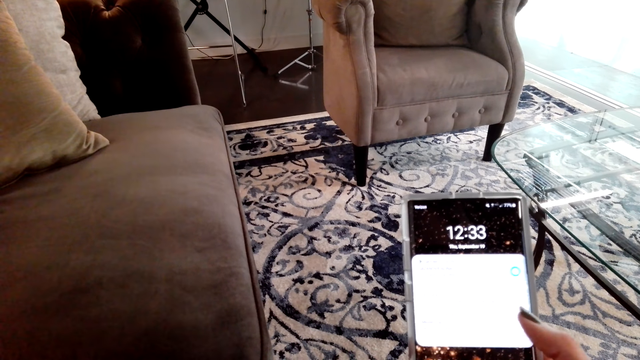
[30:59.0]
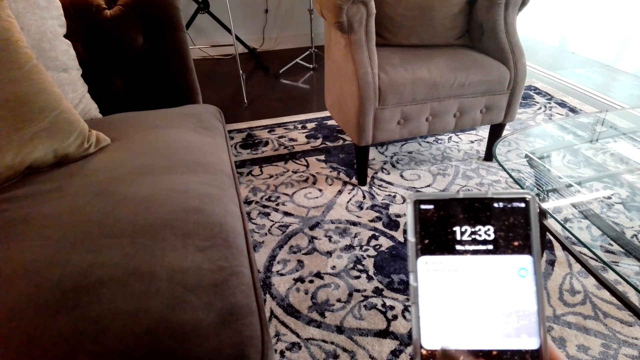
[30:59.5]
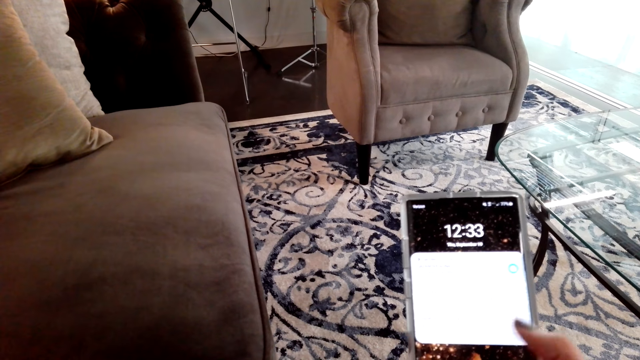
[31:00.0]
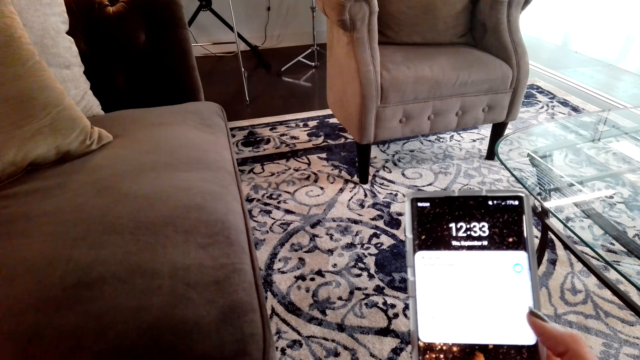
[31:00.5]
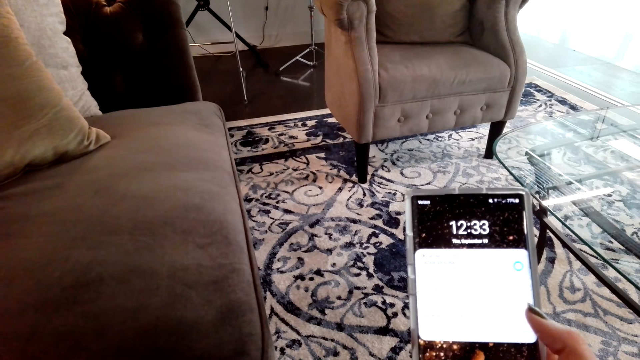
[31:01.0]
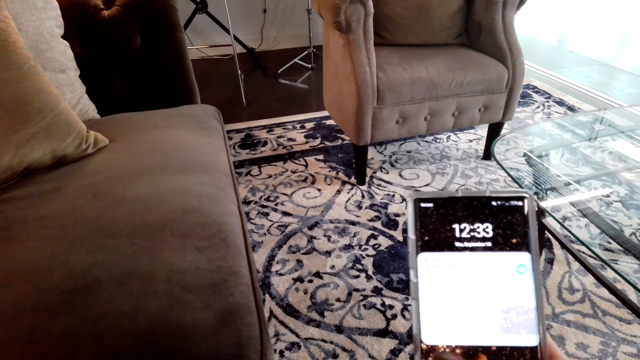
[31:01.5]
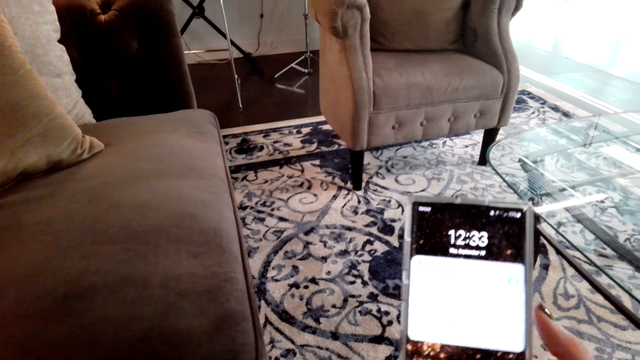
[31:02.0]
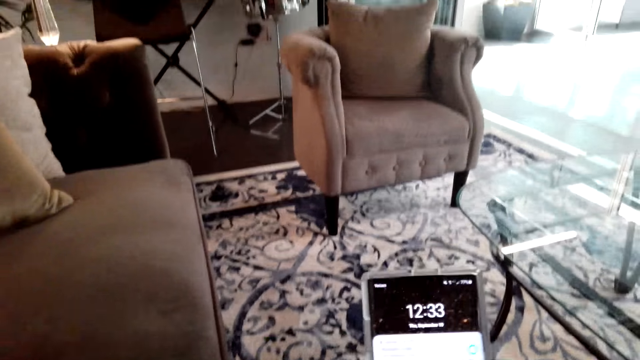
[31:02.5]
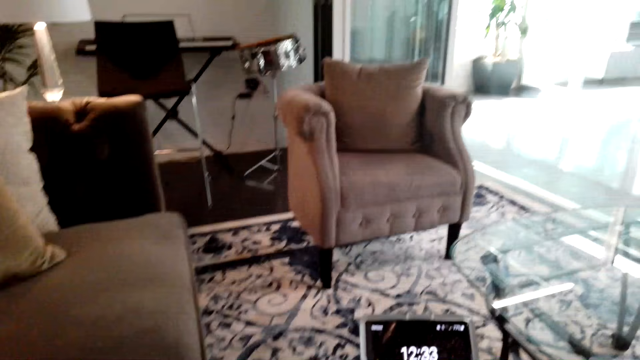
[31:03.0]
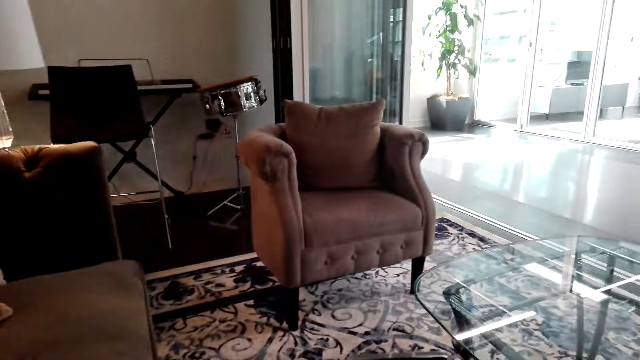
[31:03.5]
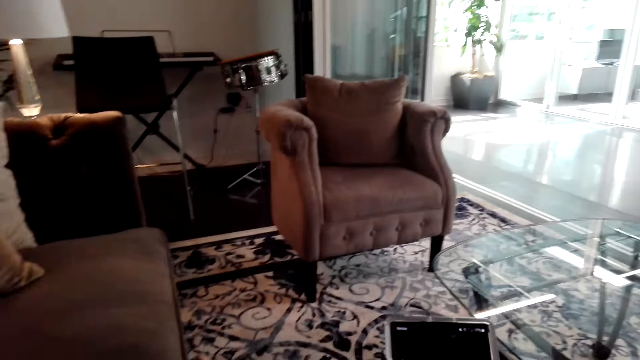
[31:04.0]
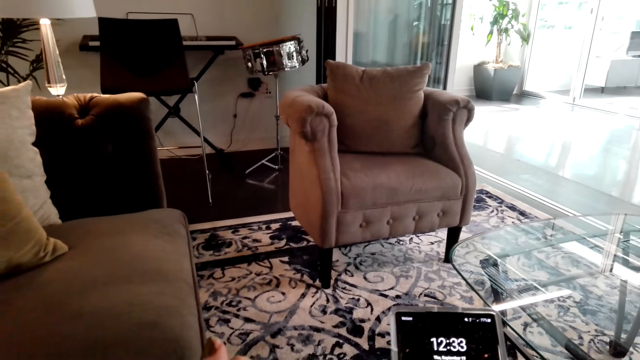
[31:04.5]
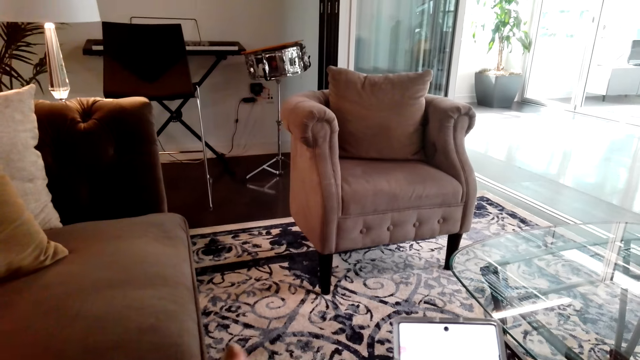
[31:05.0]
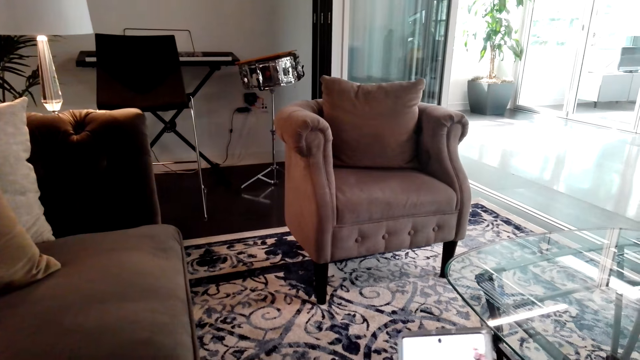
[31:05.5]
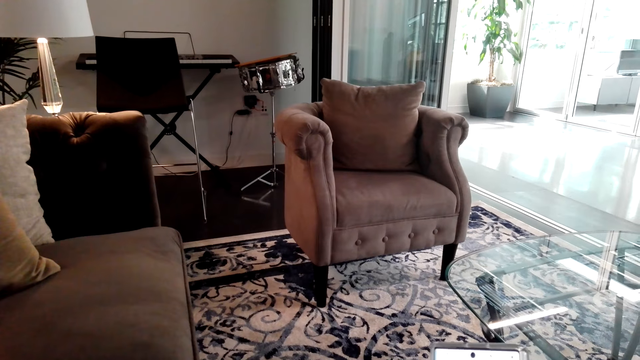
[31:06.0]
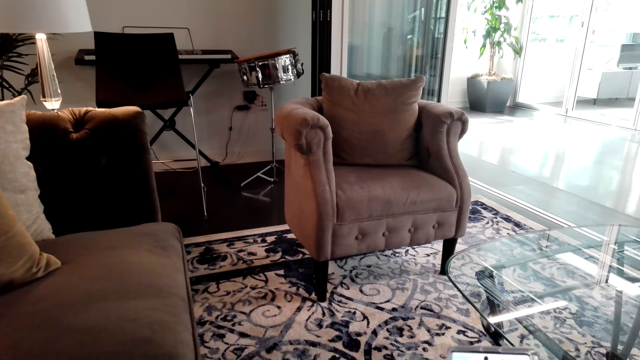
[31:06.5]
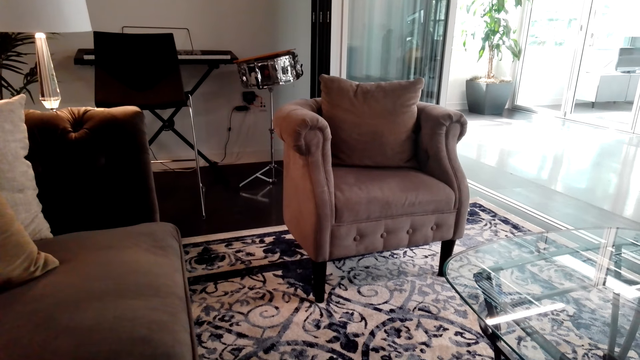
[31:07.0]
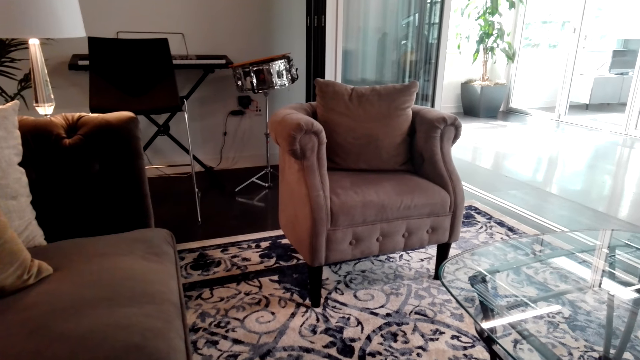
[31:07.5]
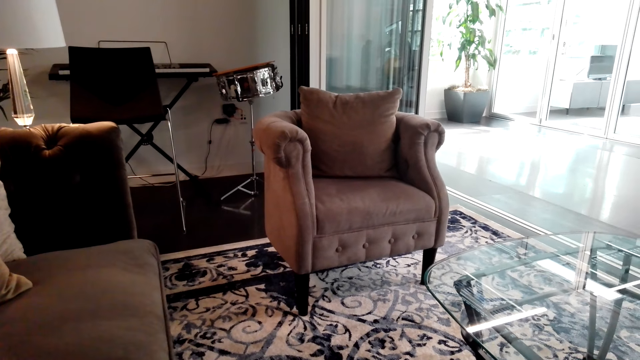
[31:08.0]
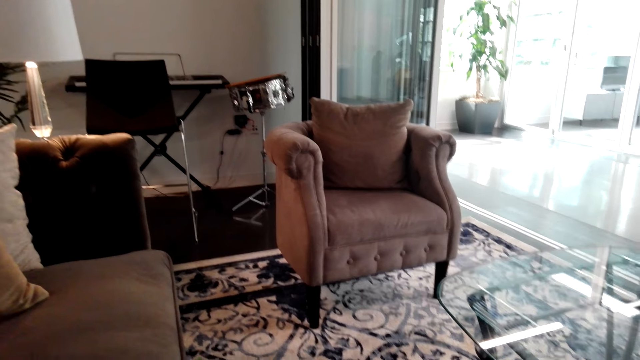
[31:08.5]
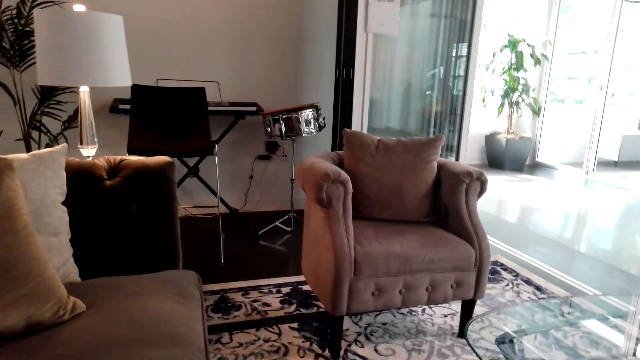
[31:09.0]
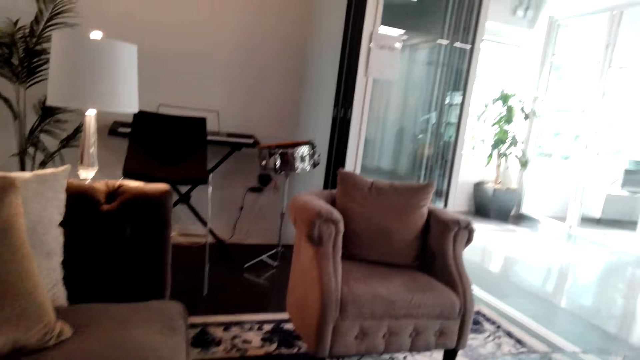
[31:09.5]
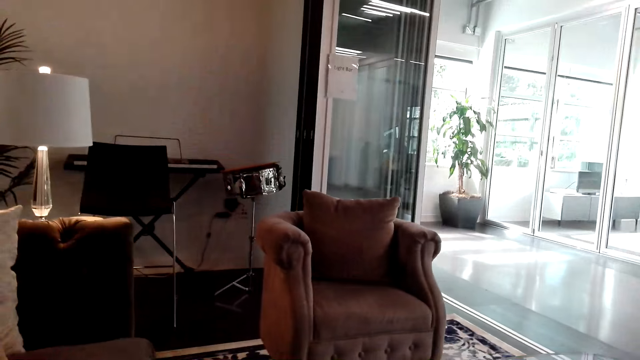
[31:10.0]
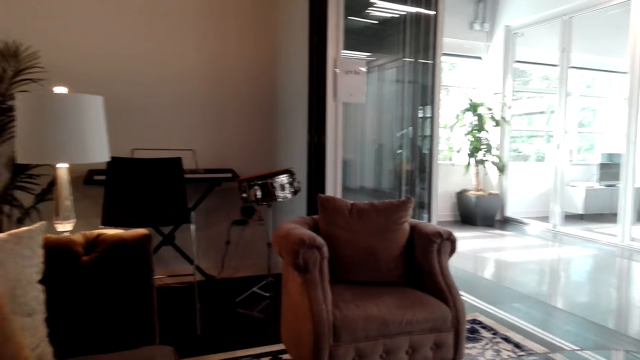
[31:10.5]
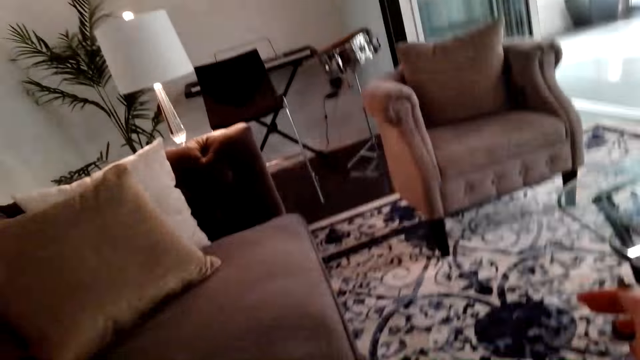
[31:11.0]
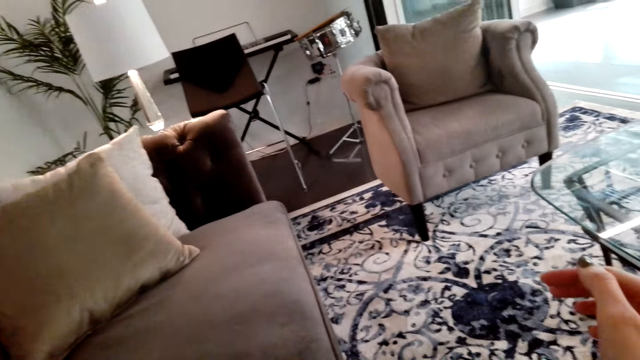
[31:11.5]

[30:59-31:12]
The camera wearer looks around.

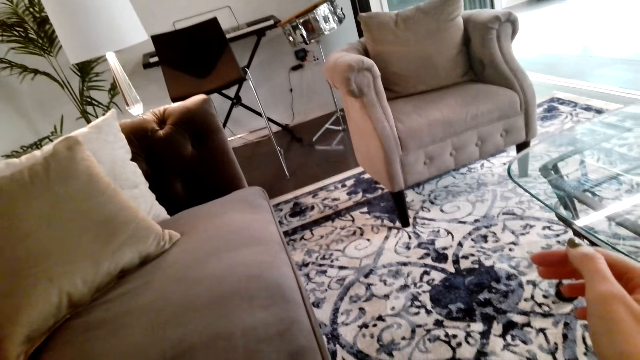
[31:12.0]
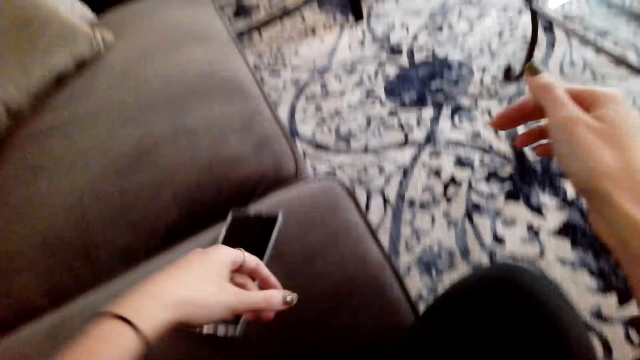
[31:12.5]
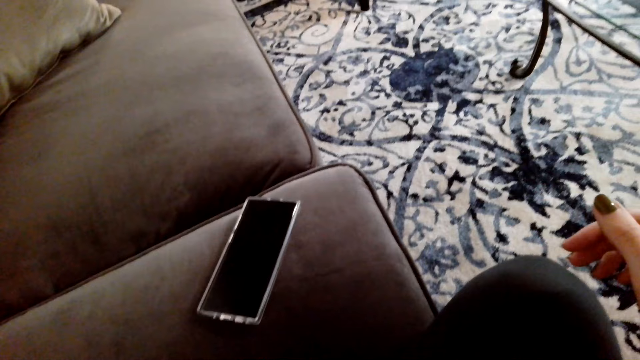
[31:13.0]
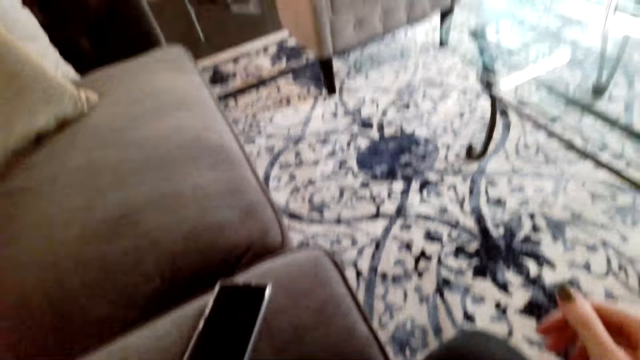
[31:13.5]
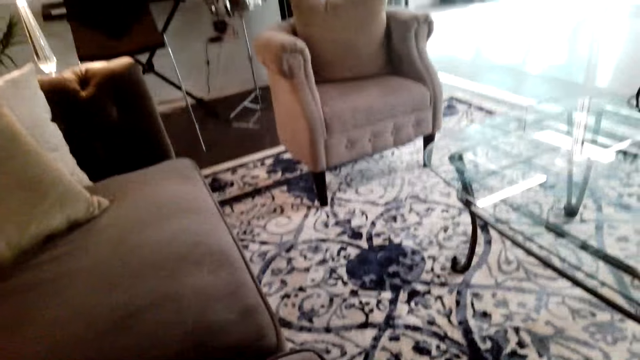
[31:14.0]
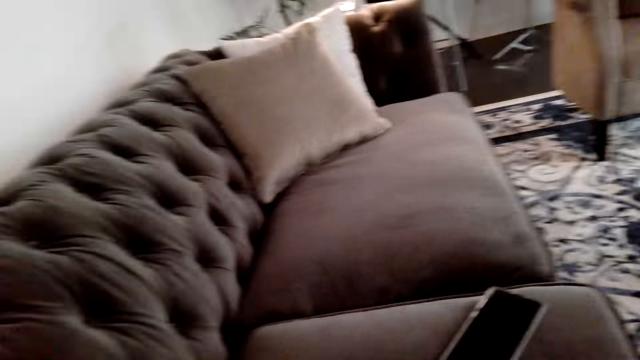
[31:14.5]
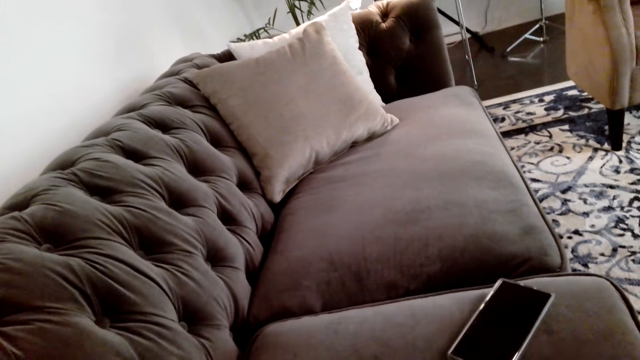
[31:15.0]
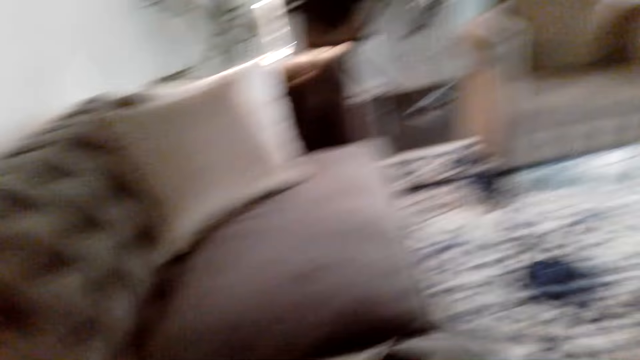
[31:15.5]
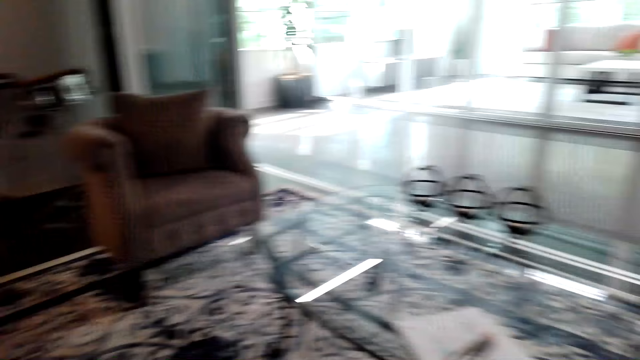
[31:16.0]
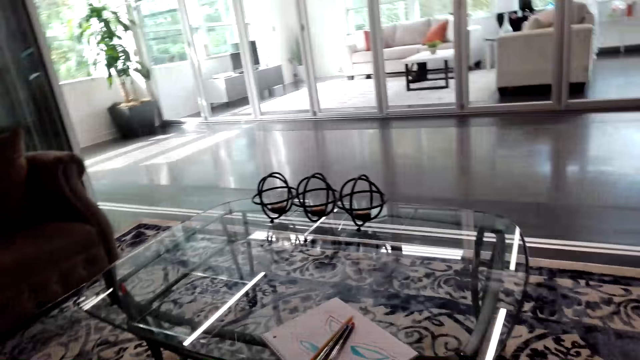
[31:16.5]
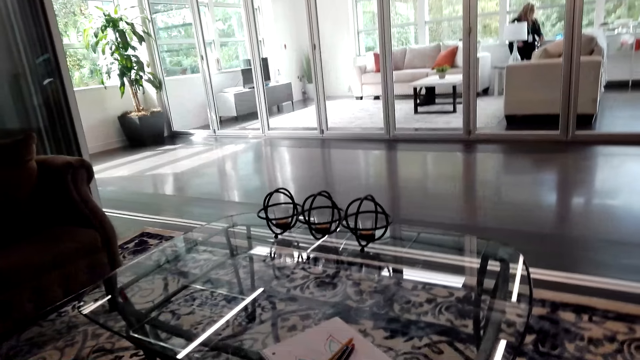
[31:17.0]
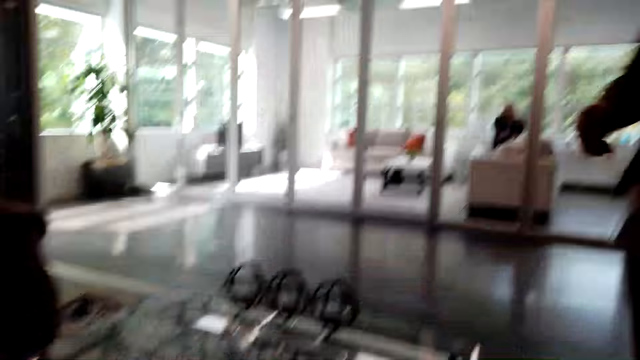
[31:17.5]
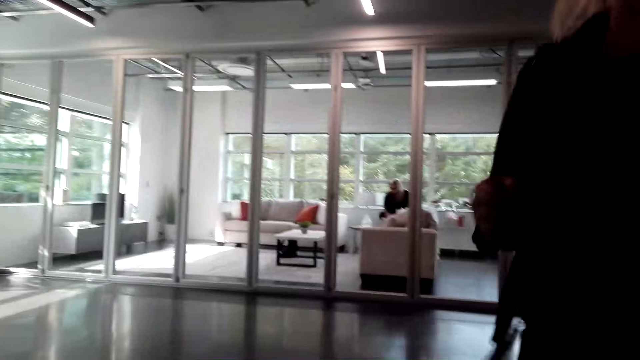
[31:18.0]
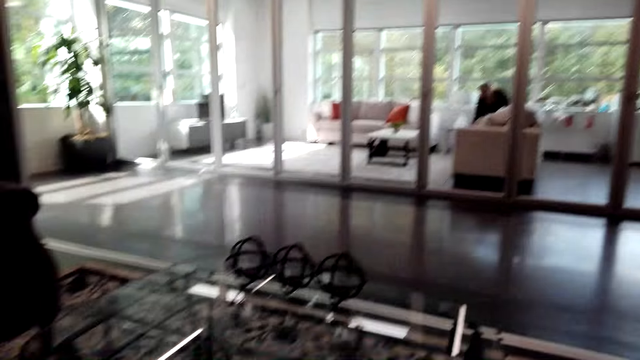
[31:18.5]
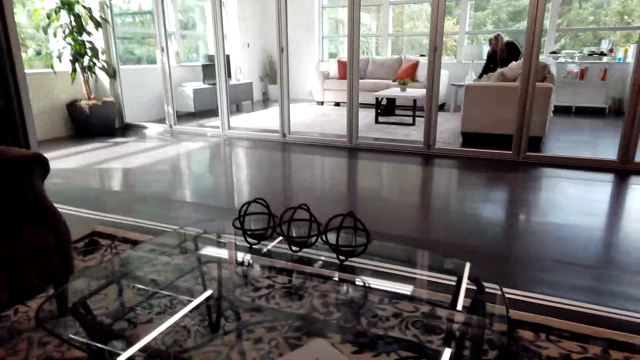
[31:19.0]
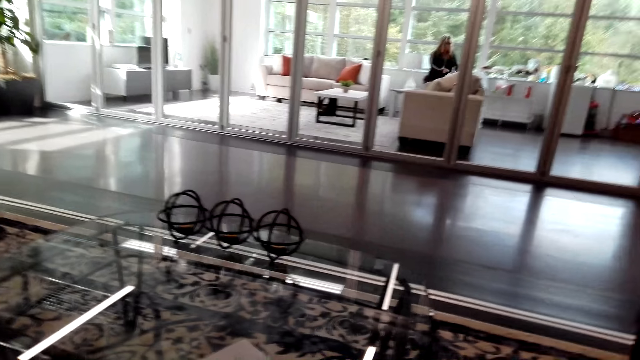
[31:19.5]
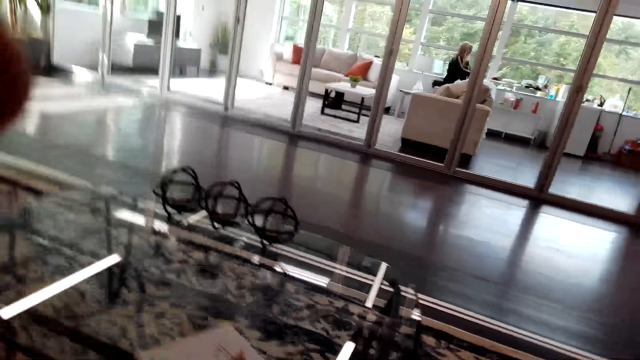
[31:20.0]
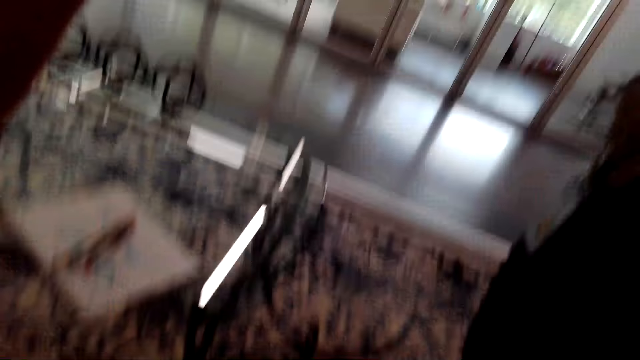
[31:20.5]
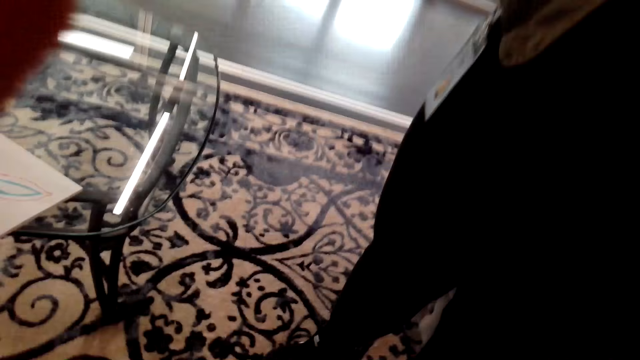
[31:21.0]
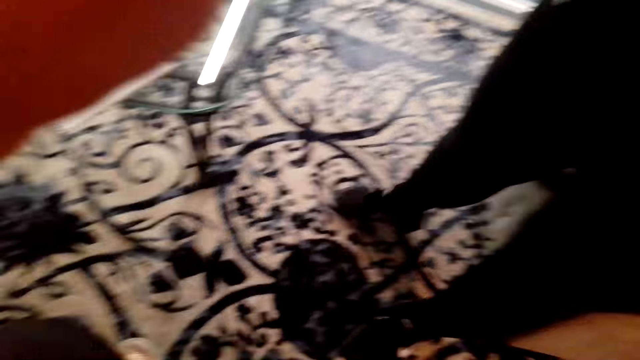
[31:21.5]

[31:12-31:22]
The camera wearer stretches a hand. They put the phone on the couch. They look round. A person fixes the camera wearer's camera. The camera wearer converses. They fix the camera.
